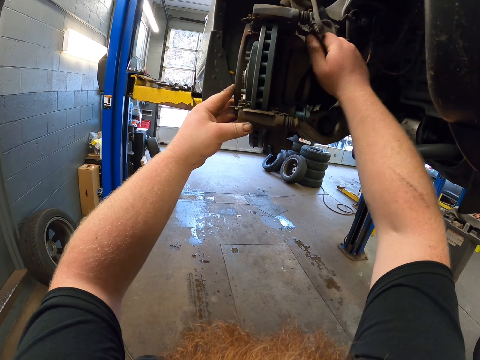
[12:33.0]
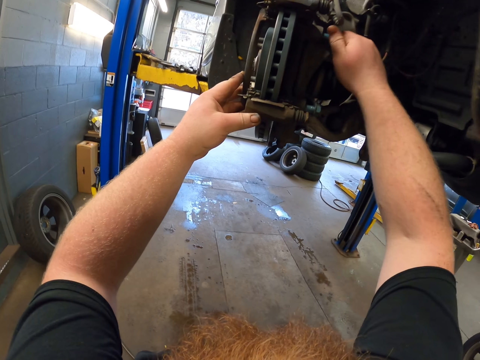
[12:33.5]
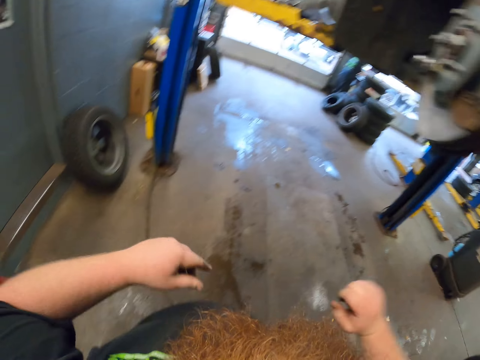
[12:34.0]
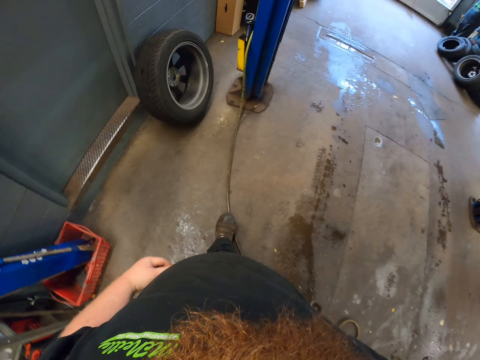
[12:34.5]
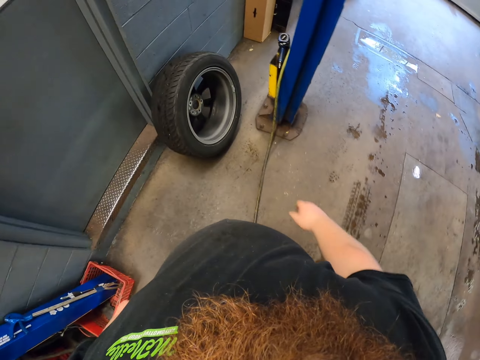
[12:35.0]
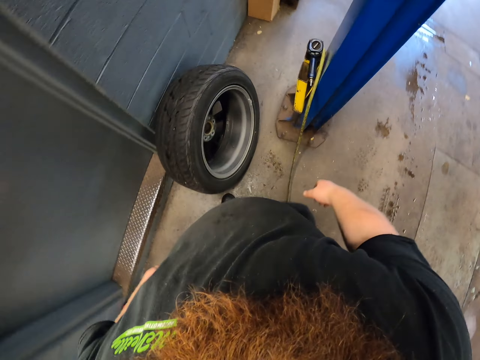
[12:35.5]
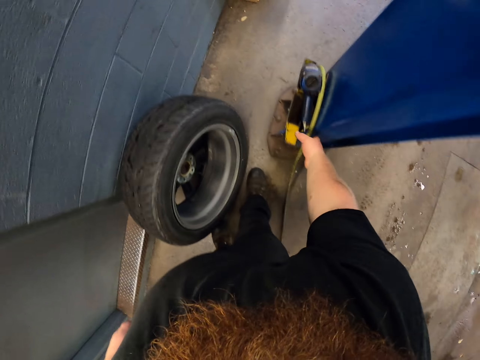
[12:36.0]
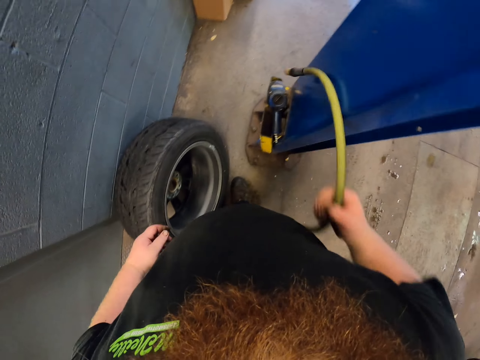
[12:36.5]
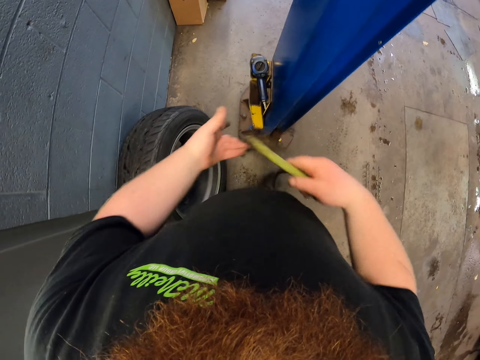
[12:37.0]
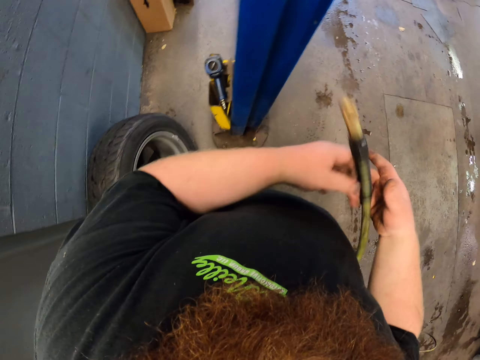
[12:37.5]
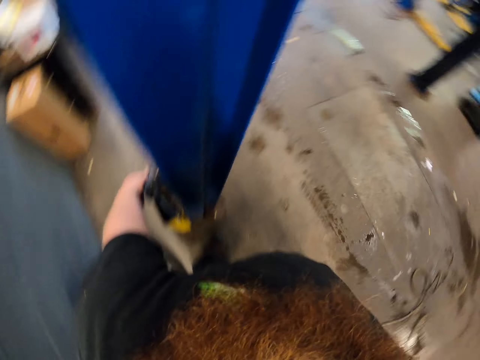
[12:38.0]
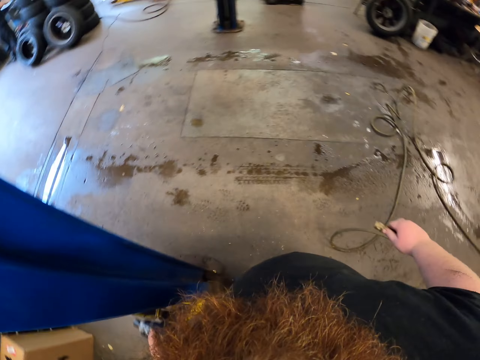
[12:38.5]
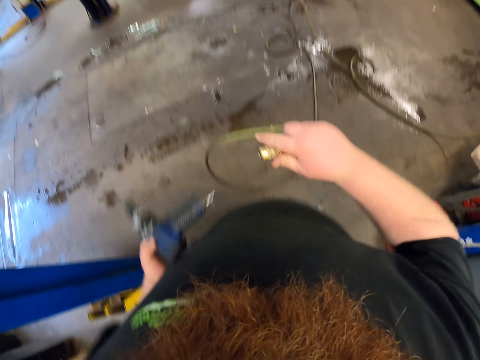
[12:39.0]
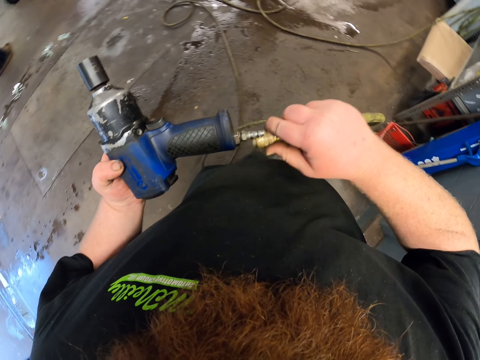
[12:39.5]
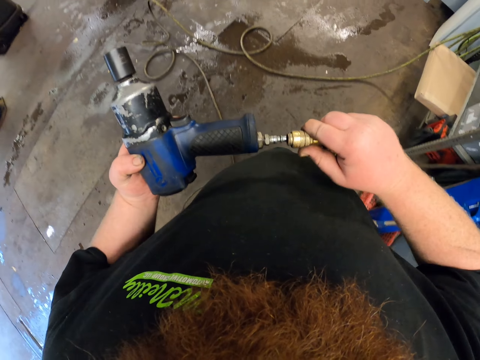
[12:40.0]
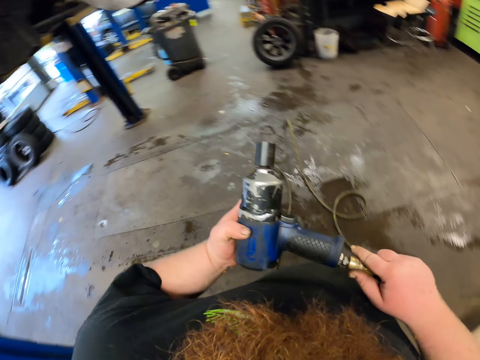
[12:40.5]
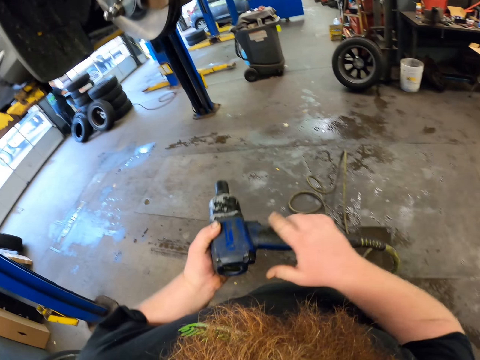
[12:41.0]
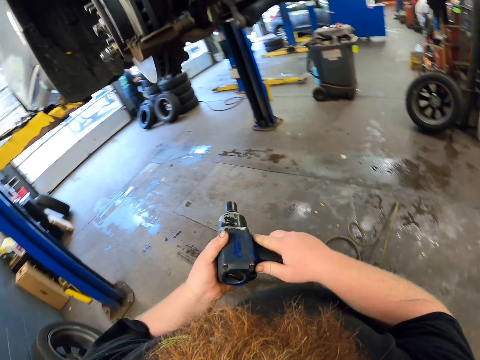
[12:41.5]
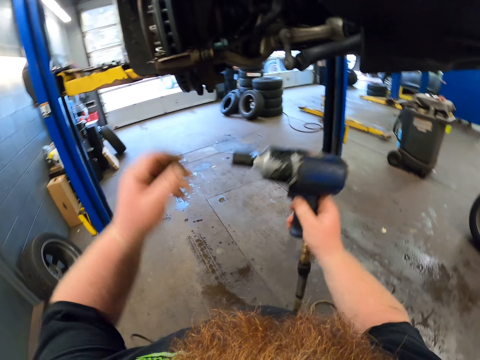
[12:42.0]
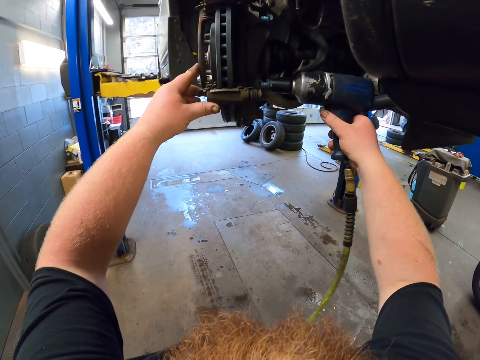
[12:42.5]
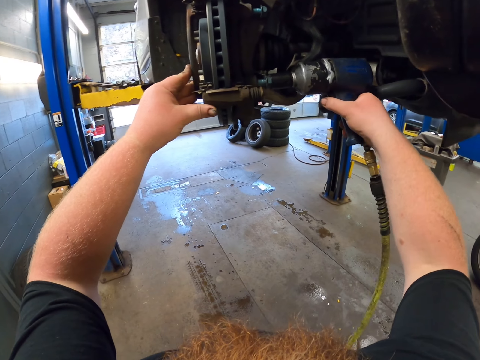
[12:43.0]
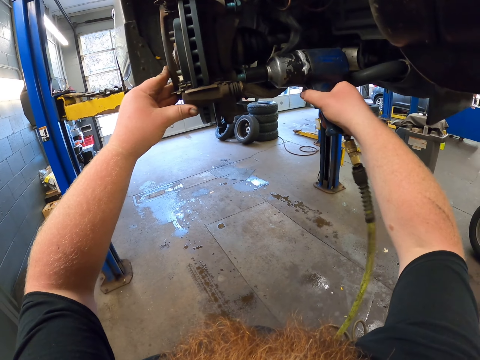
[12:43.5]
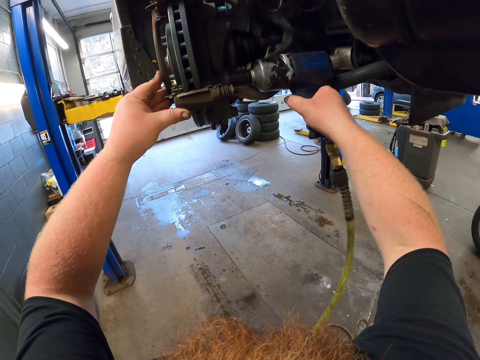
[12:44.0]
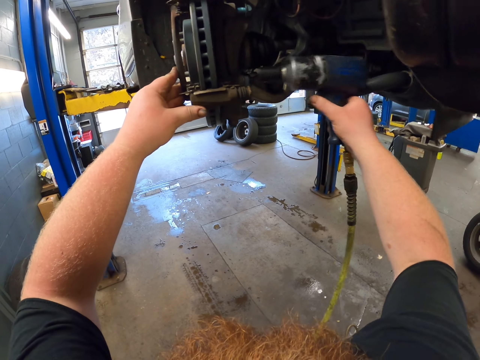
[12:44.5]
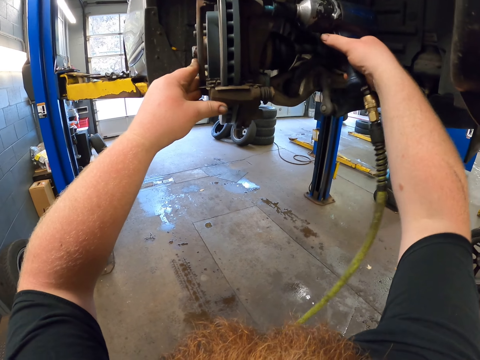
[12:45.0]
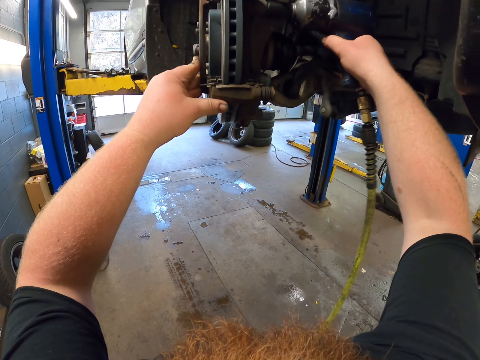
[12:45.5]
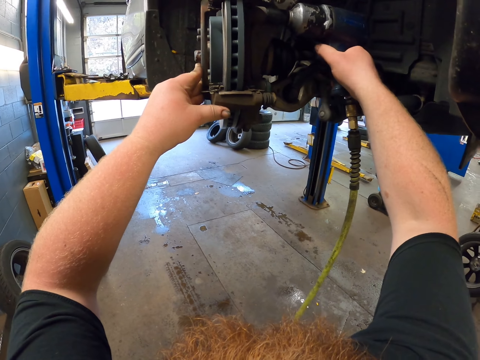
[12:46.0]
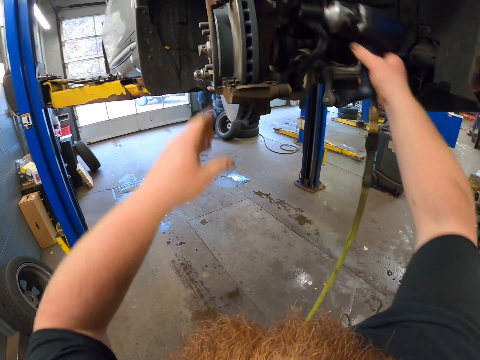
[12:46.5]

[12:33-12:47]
The camera wearer turns around. They walk in the garage. They take a wire. They take an impact driver. They turn around. They connect the wire to the impact driver. They adjust a nut with the impact driver. They fasten a caliper bracket. They fasten the caliper bracket again.

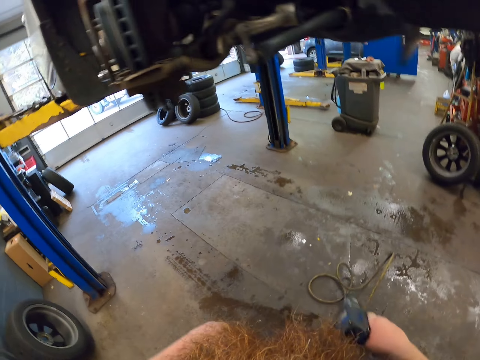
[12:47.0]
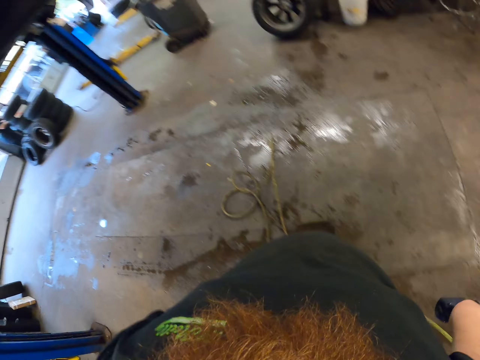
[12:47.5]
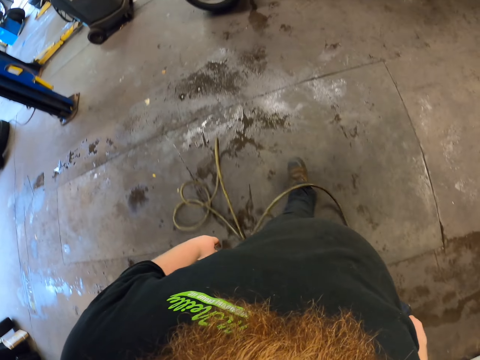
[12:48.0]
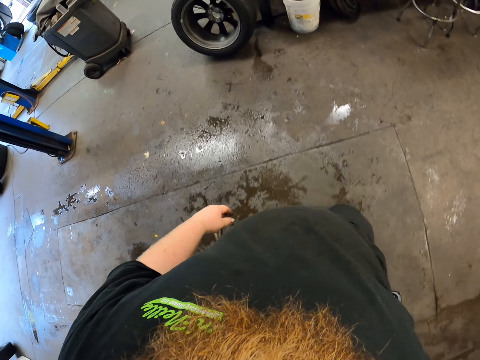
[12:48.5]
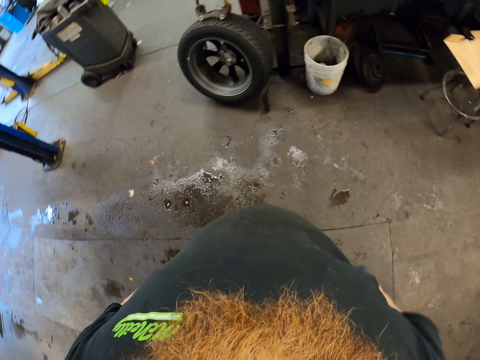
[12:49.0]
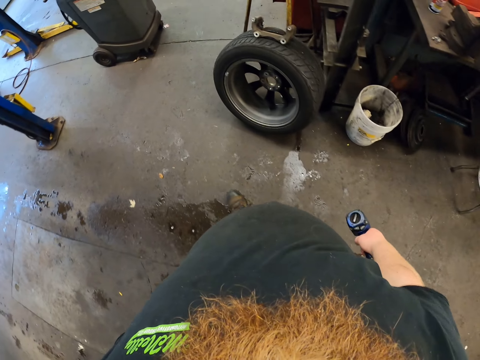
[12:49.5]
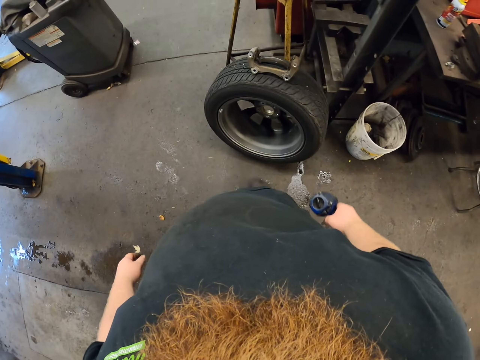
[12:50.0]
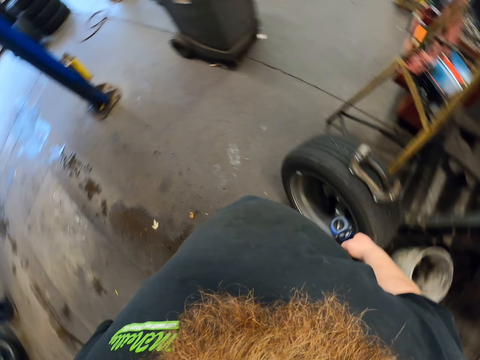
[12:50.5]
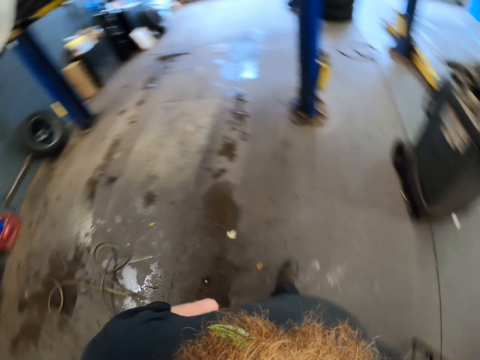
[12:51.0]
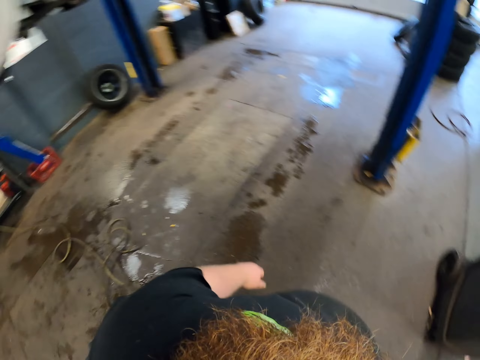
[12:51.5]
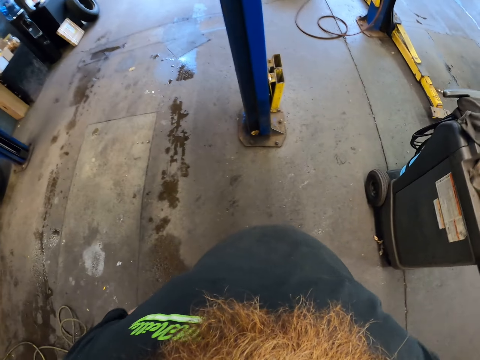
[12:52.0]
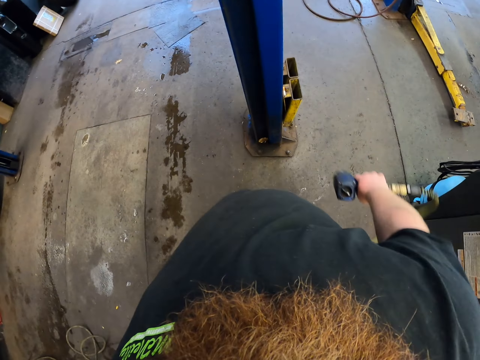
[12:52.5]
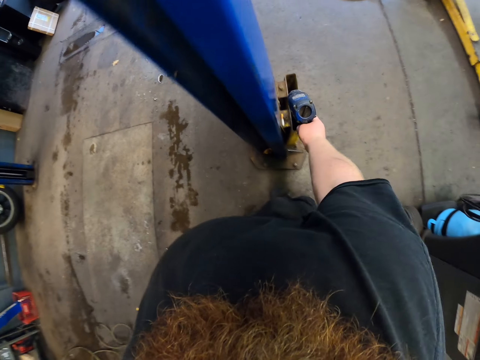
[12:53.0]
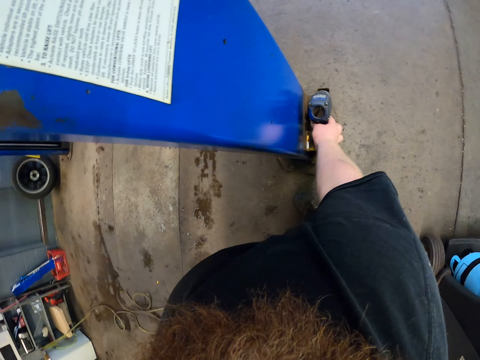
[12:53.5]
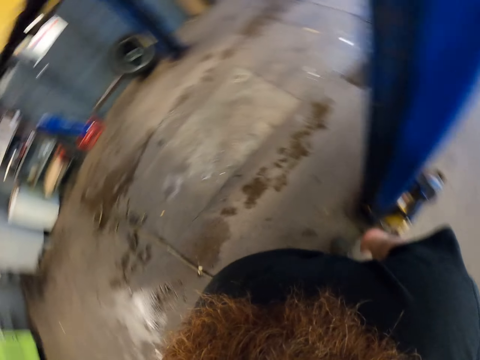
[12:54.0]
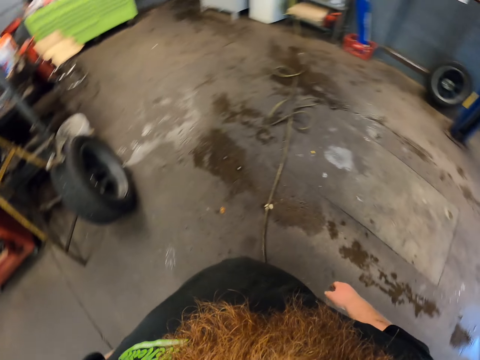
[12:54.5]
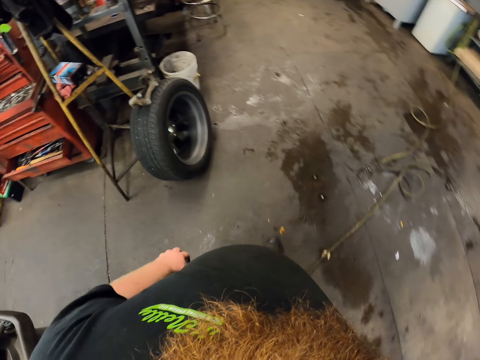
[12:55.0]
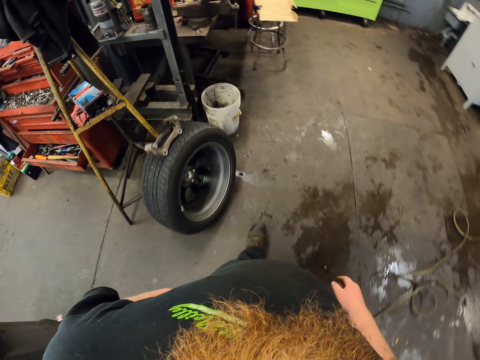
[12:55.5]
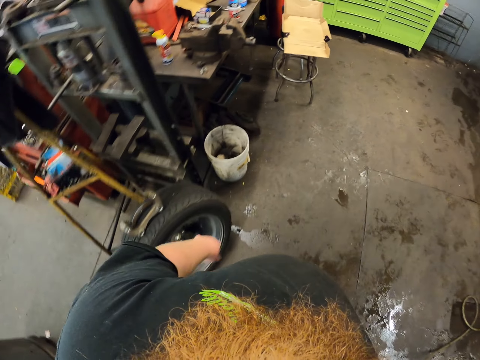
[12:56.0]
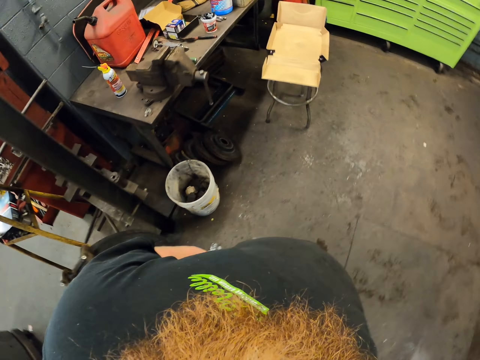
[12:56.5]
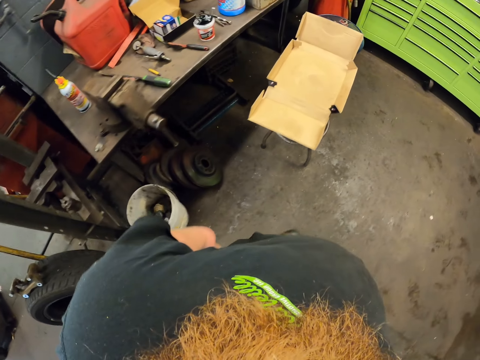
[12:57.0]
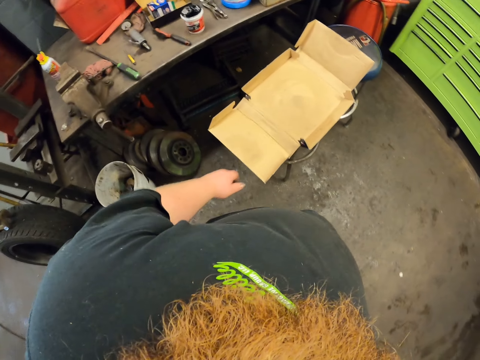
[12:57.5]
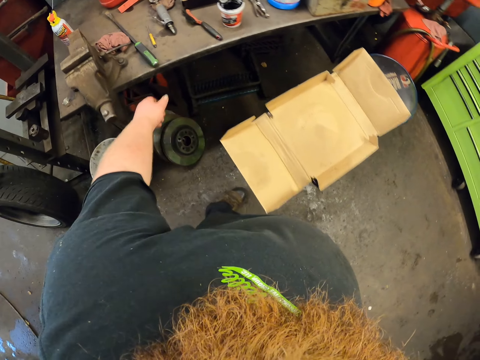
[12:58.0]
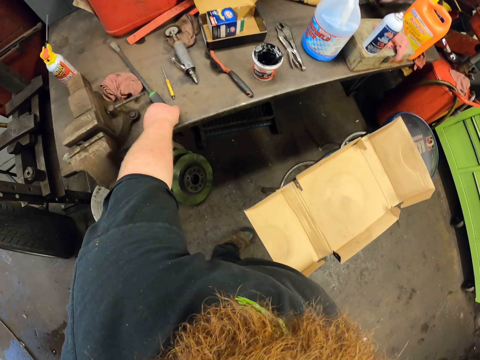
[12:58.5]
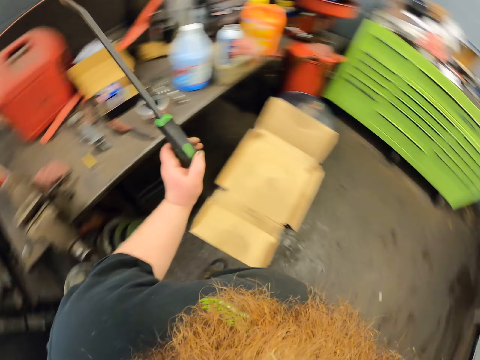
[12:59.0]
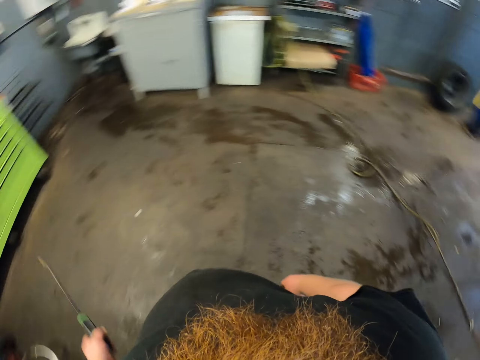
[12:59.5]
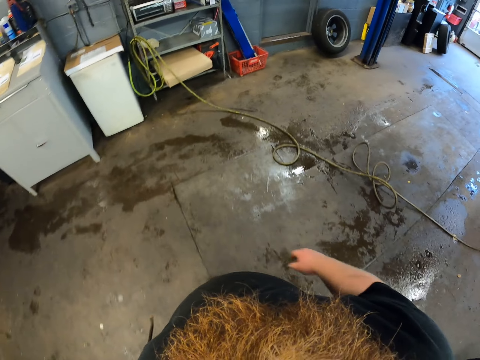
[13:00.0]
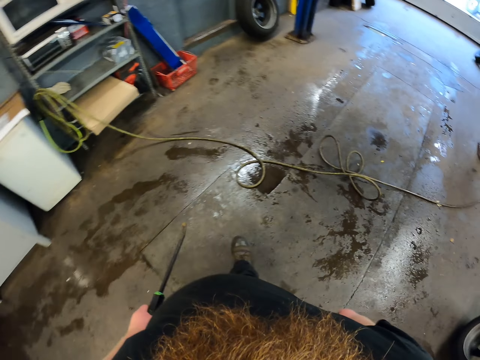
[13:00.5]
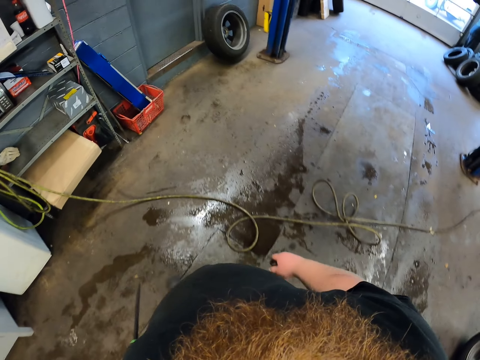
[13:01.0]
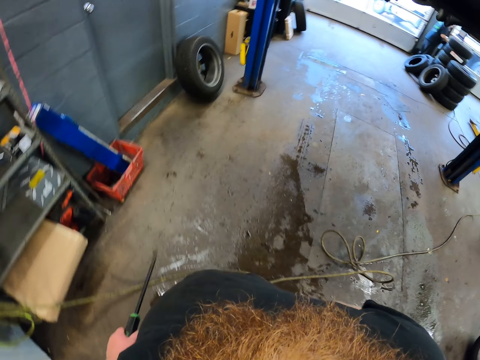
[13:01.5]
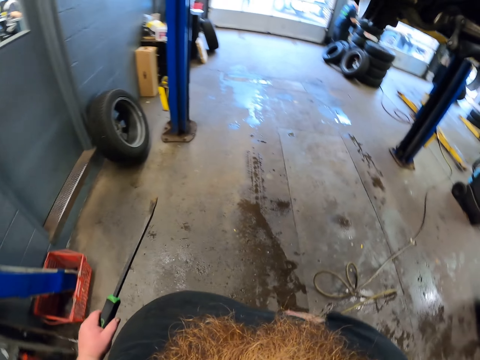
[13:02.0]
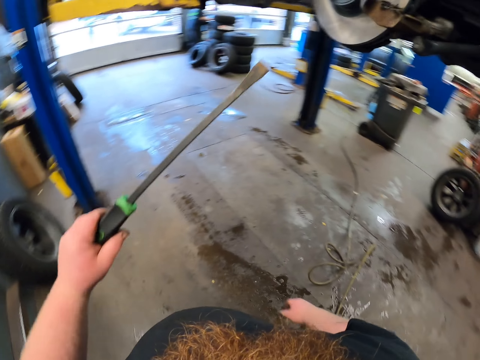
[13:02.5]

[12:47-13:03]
The camera wearer lowers the impact driver. They turn around. They walk in the garage. They turn around. They walk in the garage. They put the impact driver on the car lift. They turn around. They walk in the garage. They take a screwdriver. They turn around. They walk in the garage.
